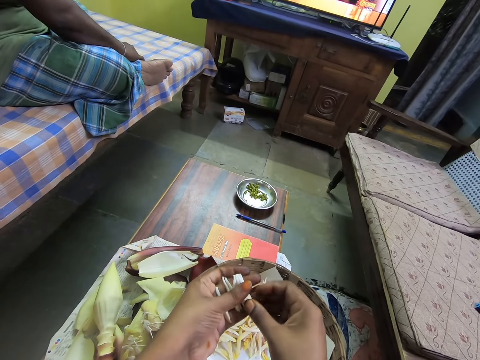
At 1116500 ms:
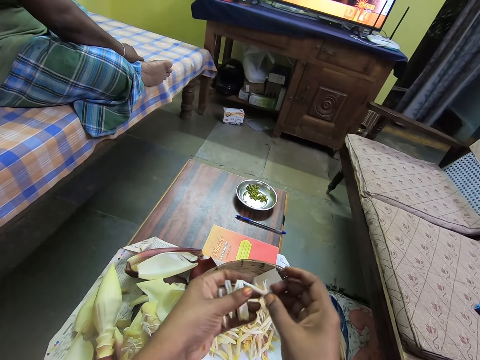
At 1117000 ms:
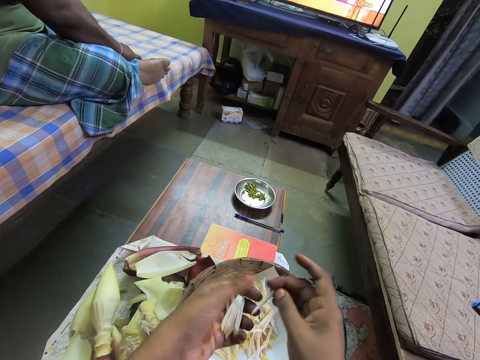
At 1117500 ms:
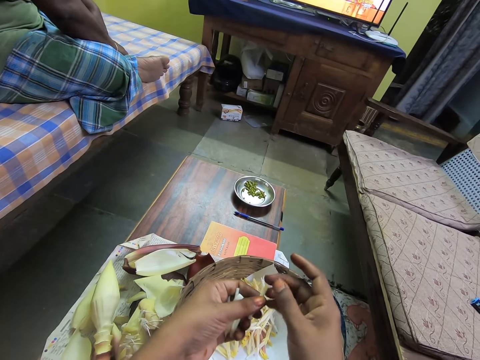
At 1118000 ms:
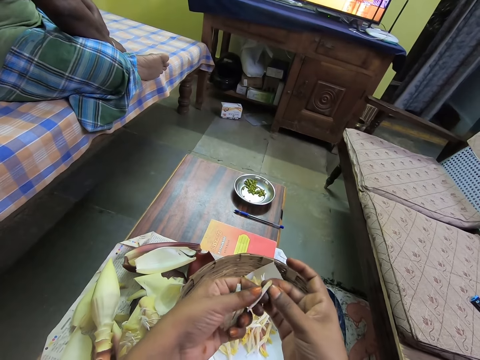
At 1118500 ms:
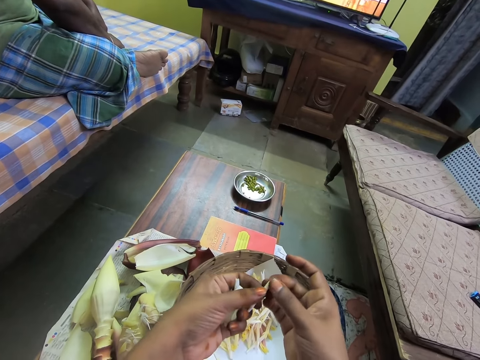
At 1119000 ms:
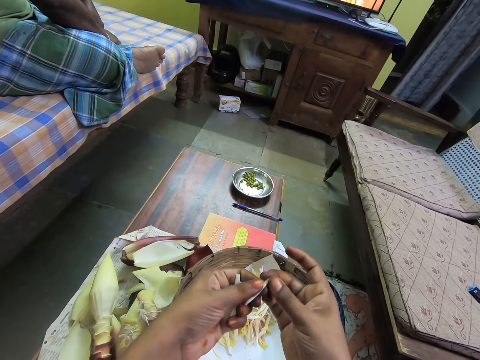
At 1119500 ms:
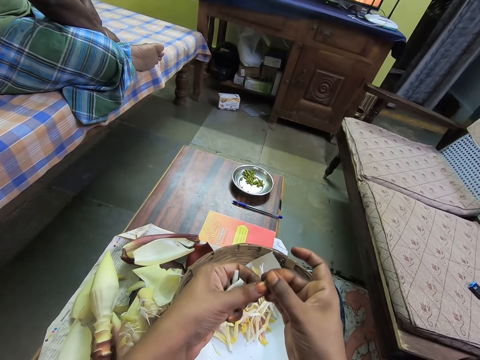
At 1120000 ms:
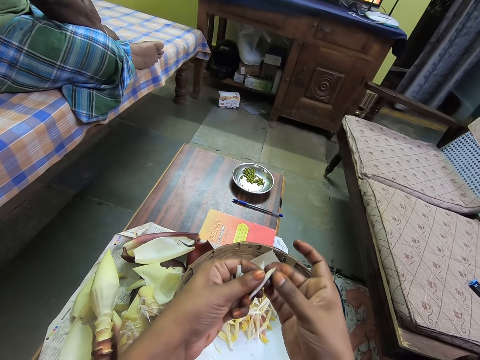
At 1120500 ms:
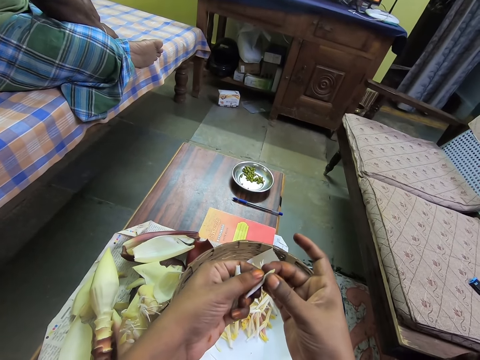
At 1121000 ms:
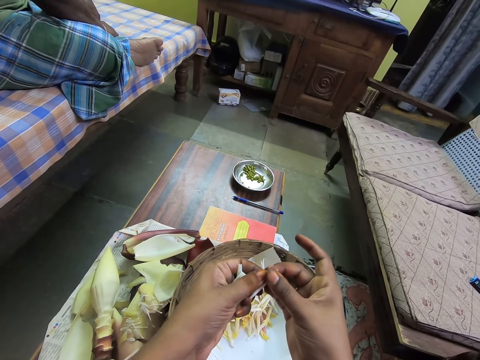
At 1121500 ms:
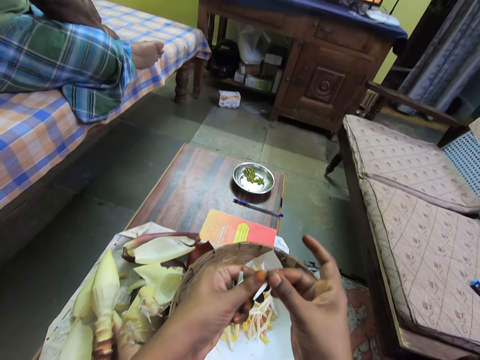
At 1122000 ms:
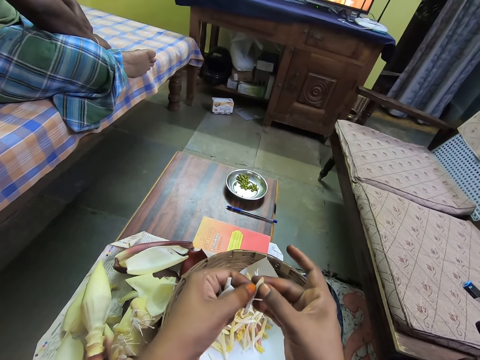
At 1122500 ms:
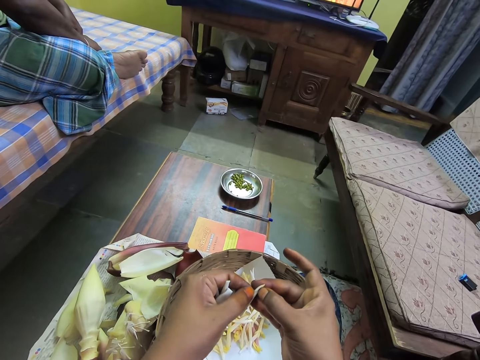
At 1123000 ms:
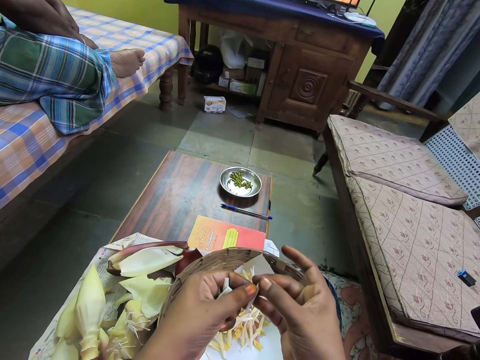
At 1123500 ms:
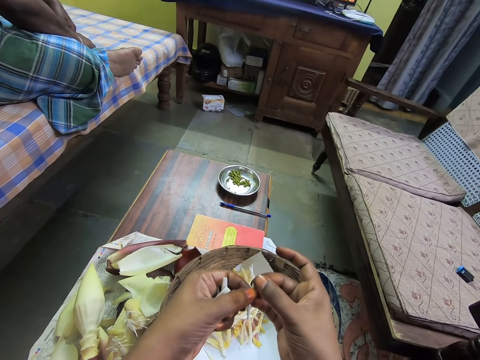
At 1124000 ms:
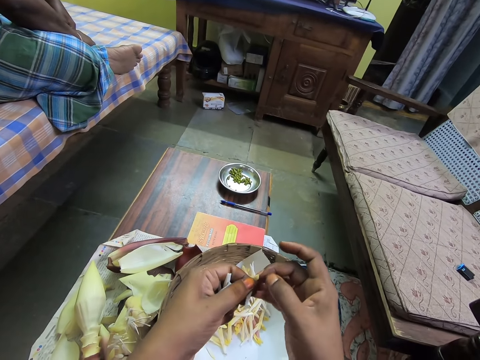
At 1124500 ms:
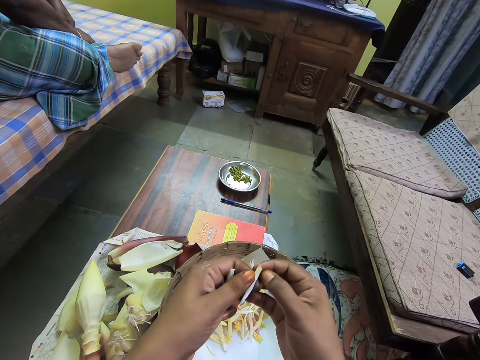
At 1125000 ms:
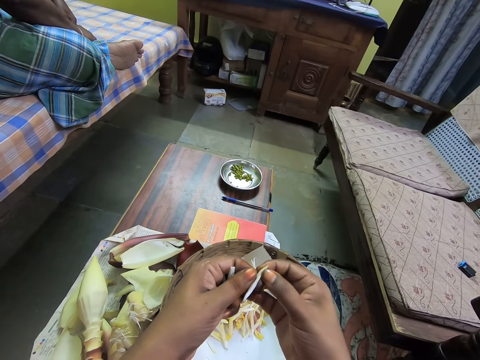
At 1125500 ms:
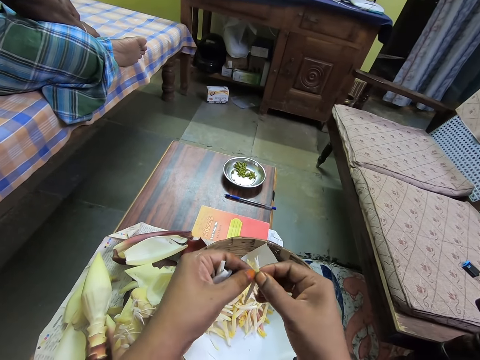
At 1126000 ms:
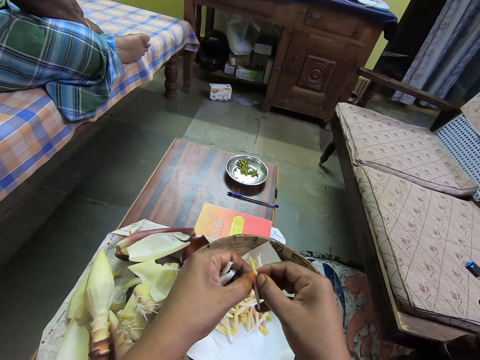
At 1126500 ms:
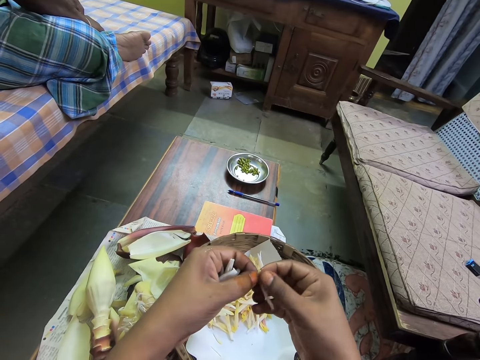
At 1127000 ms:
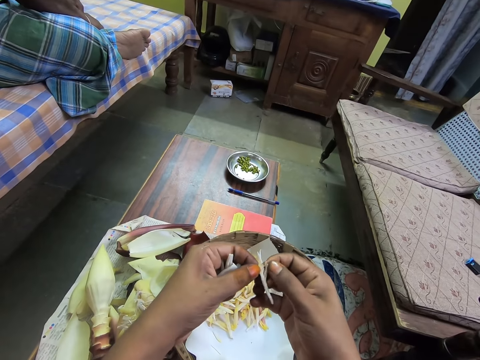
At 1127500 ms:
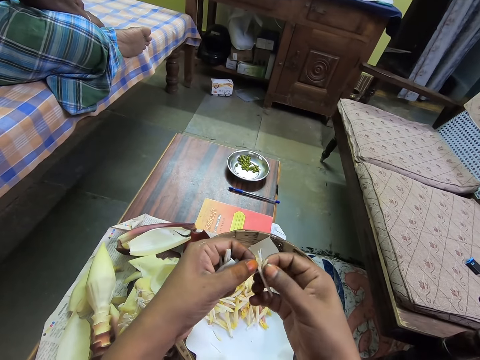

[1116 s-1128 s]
The camera wearer peels the plantain flower with her right hand.

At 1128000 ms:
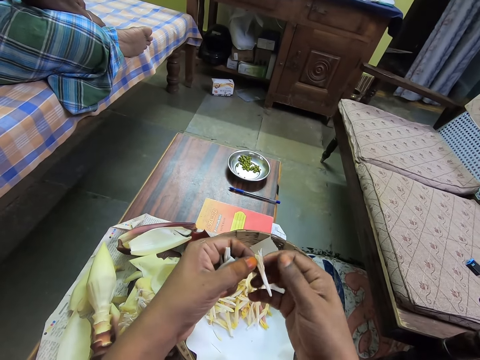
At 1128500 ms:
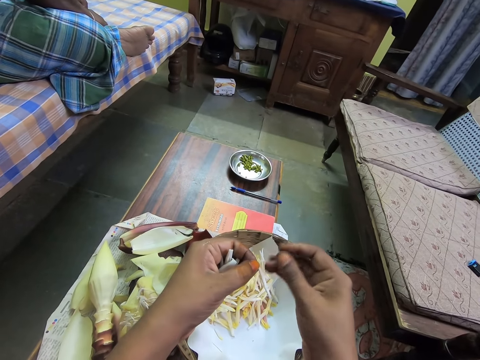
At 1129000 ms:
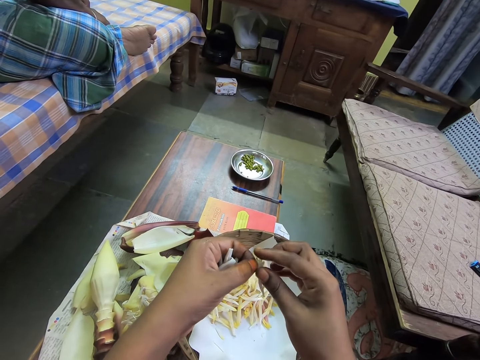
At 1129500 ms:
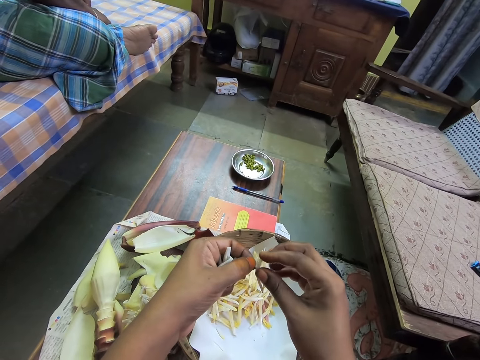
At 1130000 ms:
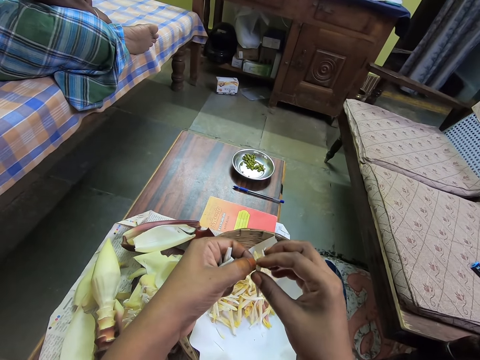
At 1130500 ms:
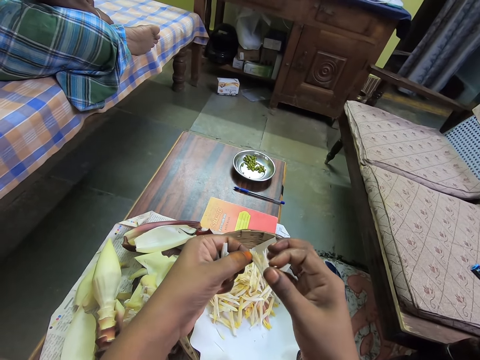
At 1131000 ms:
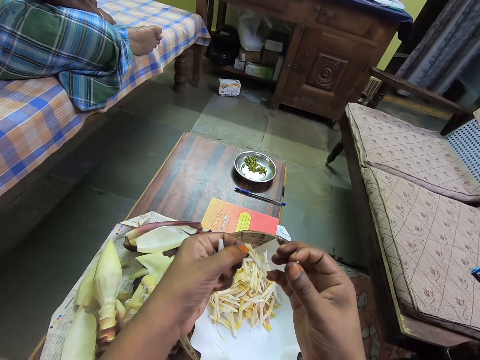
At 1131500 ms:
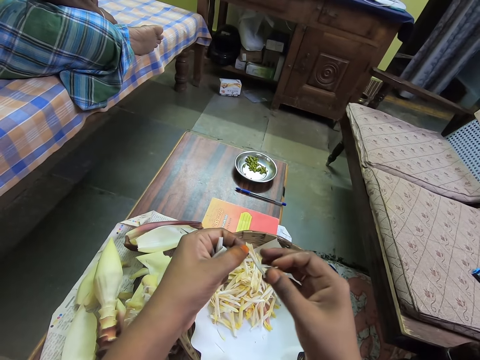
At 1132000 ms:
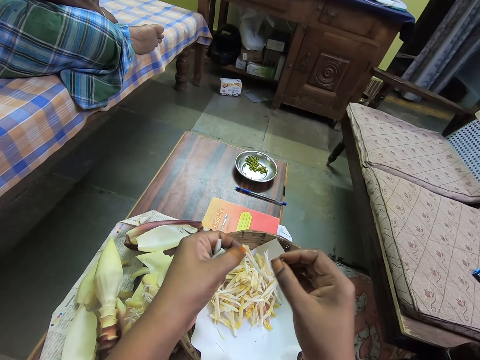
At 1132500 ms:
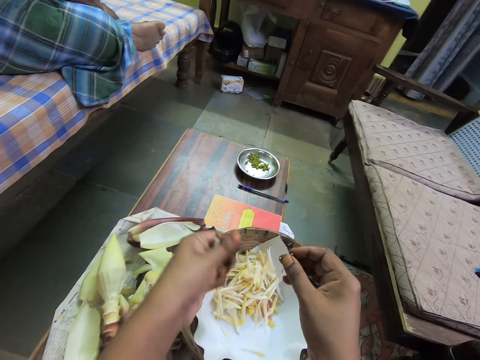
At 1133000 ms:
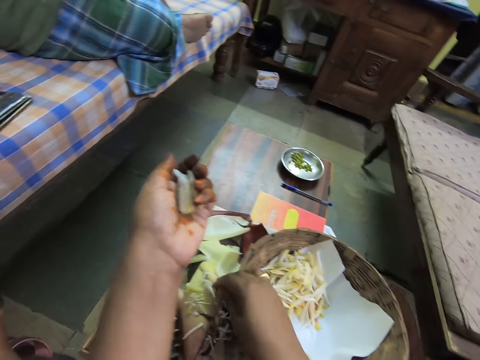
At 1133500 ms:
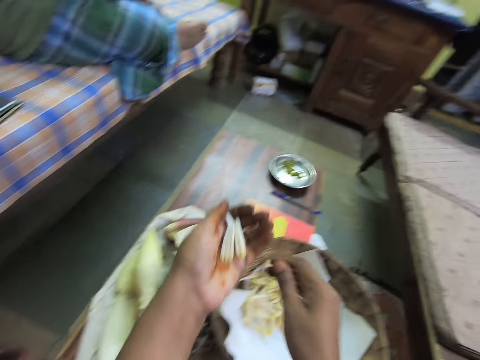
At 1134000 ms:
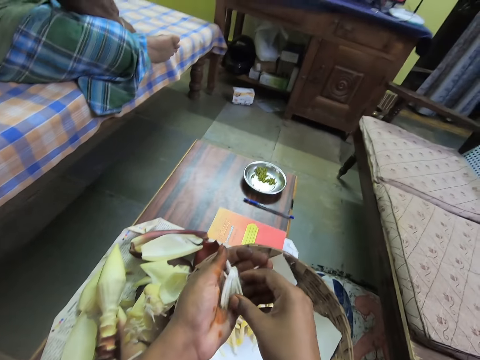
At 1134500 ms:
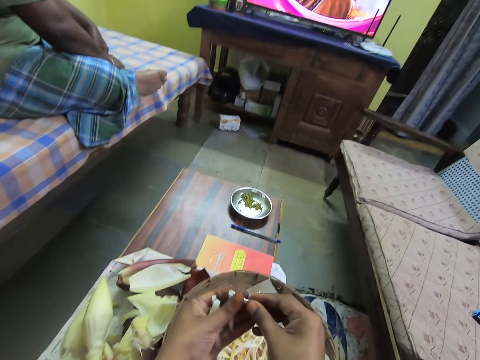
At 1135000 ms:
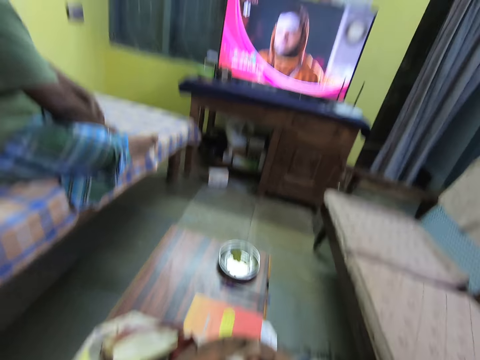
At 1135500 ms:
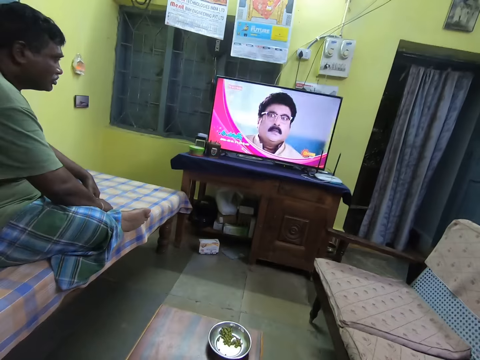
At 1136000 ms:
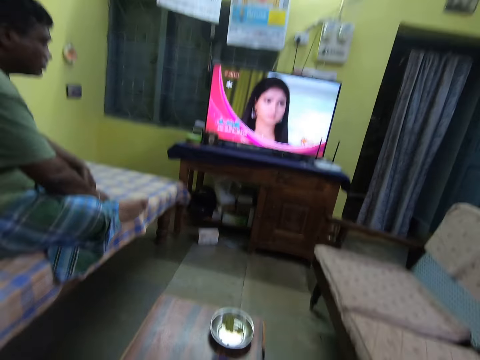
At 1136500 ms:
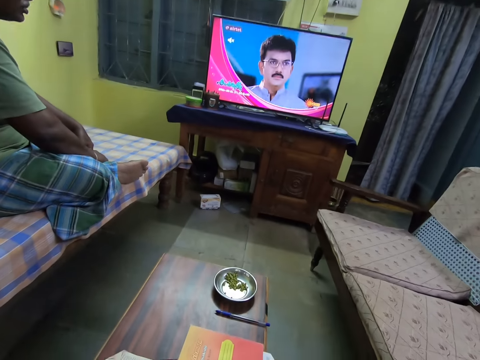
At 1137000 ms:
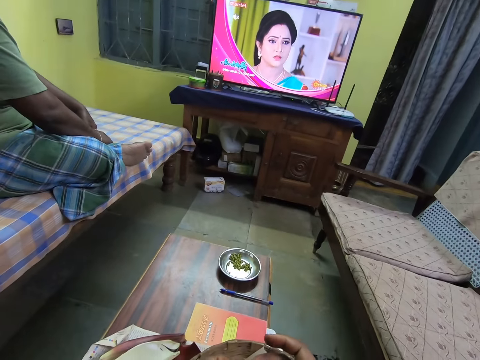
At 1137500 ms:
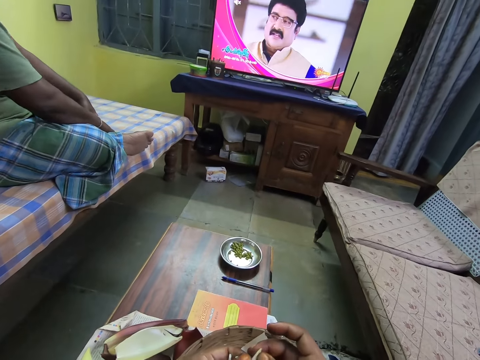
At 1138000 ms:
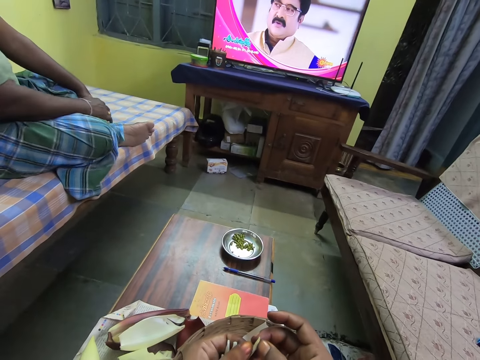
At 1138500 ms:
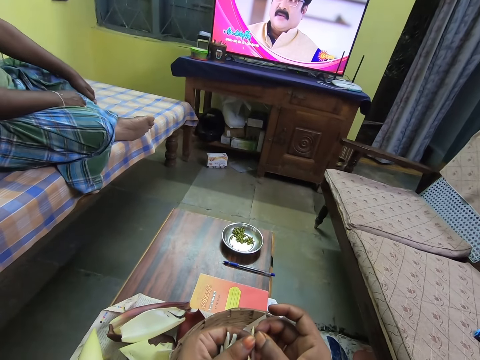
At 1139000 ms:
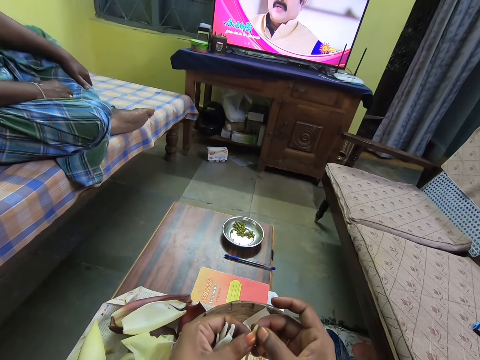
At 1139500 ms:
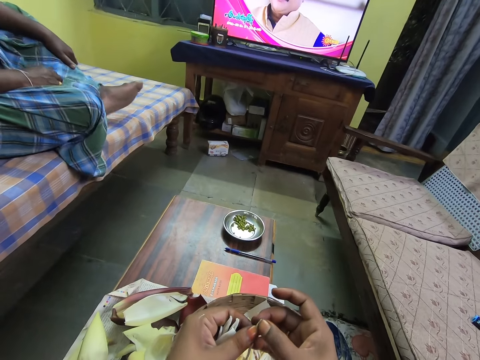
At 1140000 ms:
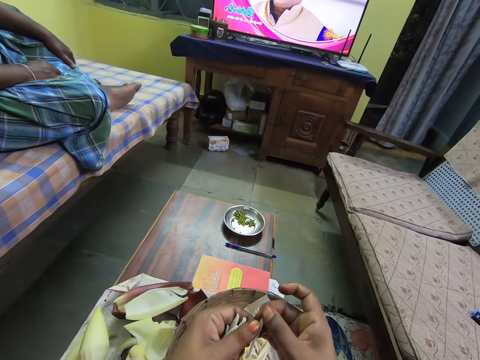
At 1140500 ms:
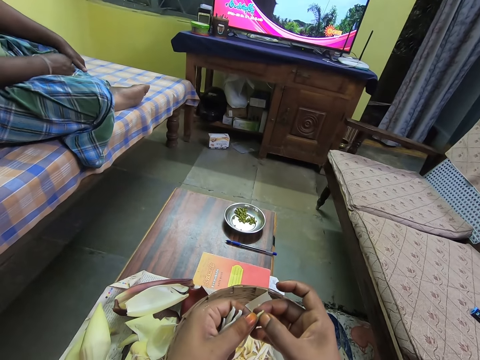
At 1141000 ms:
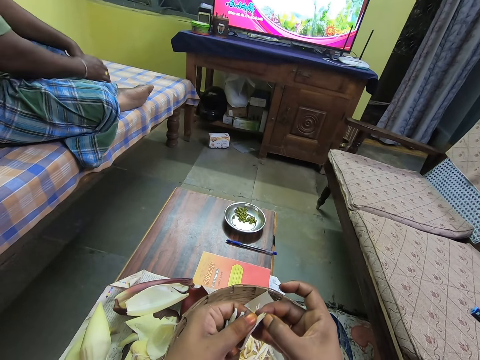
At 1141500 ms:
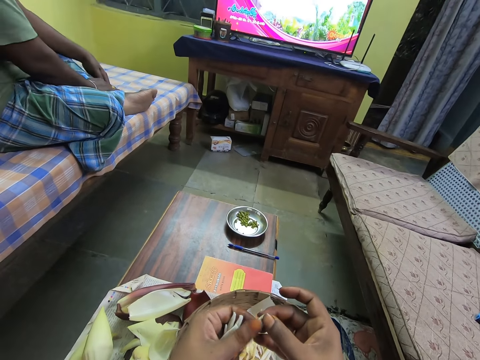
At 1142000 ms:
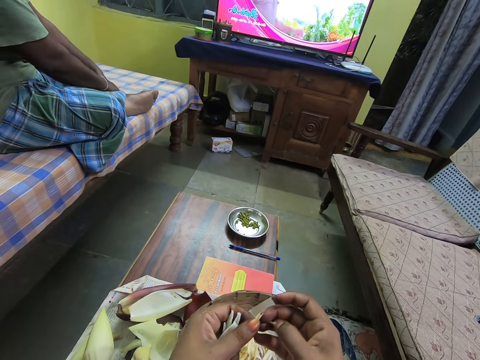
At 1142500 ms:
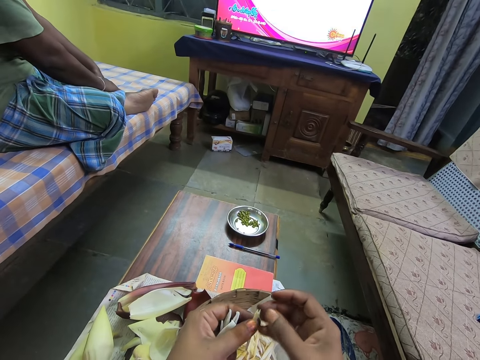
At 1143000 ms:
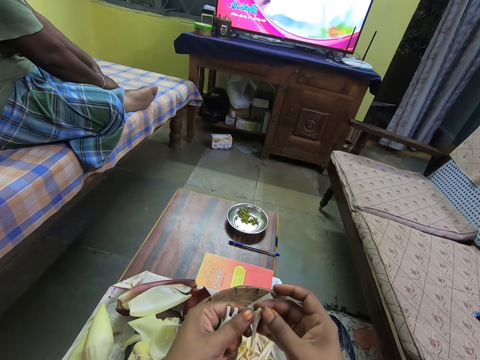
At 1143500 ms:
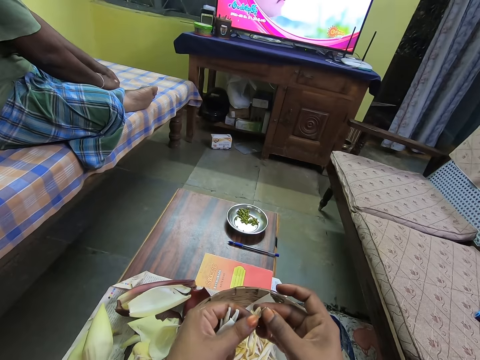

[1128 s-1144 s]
The camera wearer removes the plantain flower seed from the plantain flower with her right hand. She drops the plantain flower on some plantain flower on the paper in the basket with her left hand. She drops the plantain flower seed on a table with her right hand. She takes a plantain flower from her left hand with her right hand. She peels the plantain flower with her right hand.
